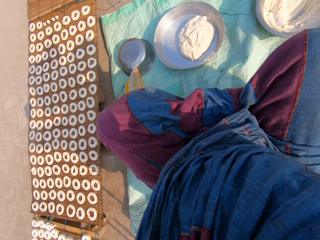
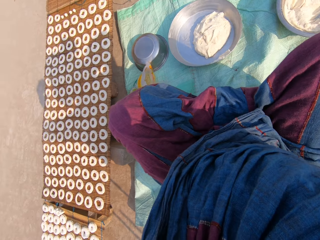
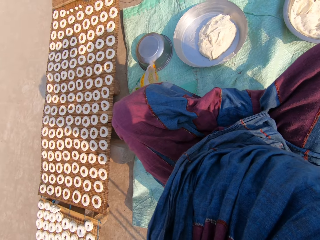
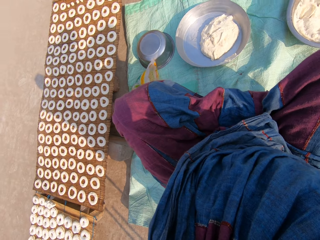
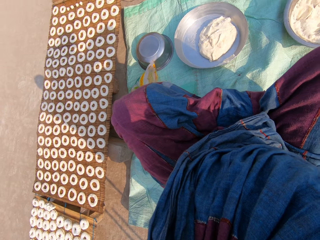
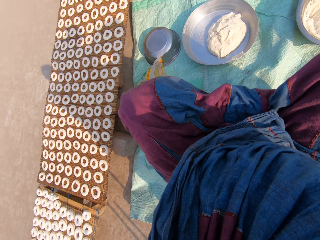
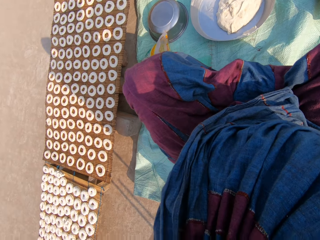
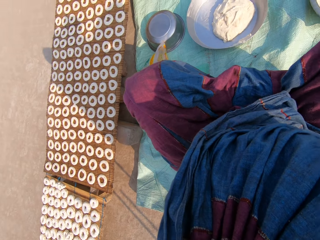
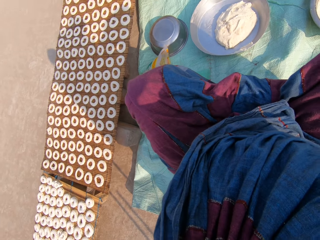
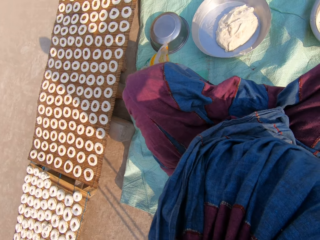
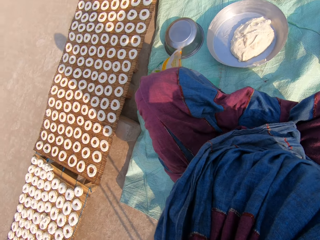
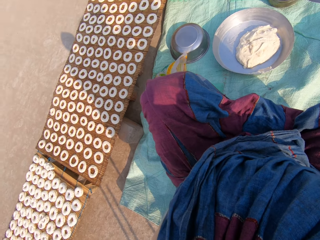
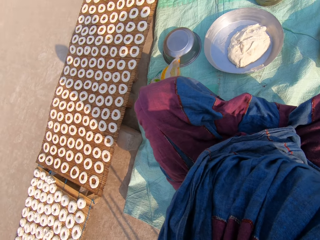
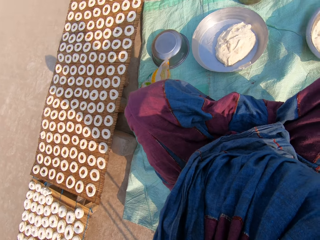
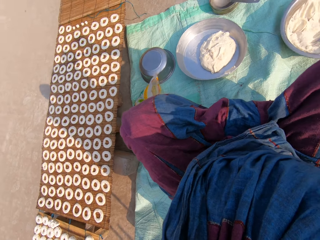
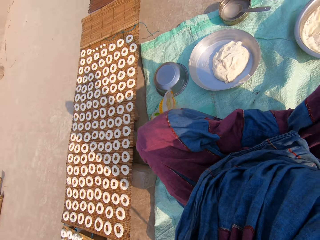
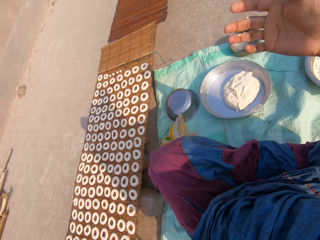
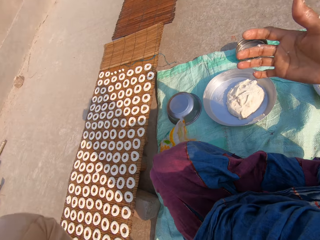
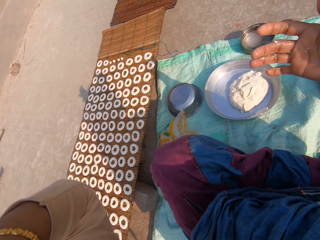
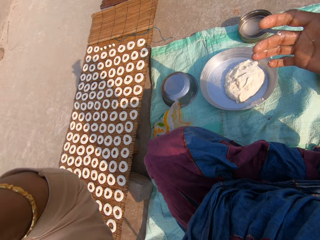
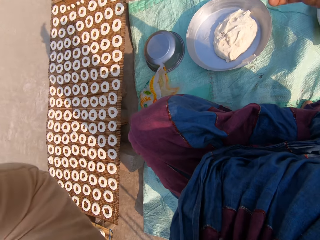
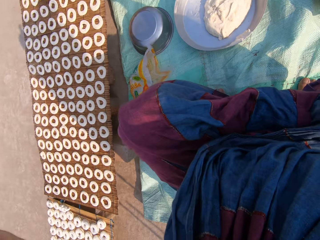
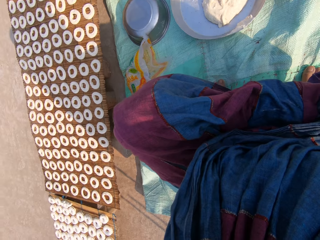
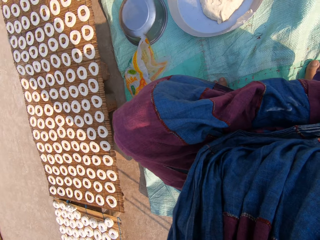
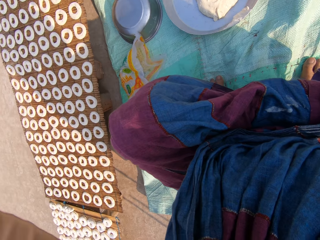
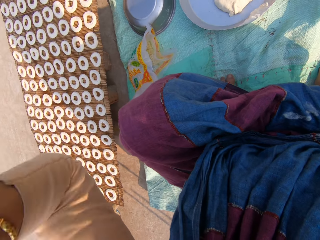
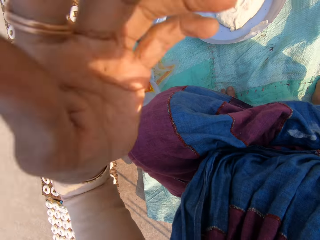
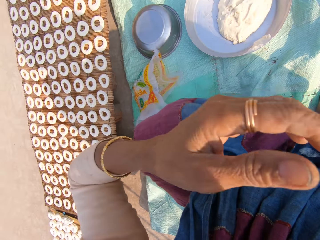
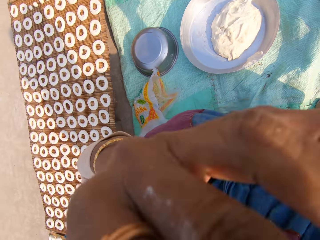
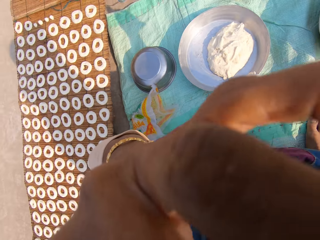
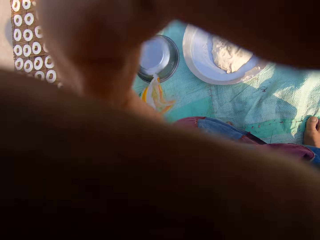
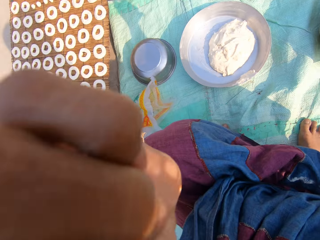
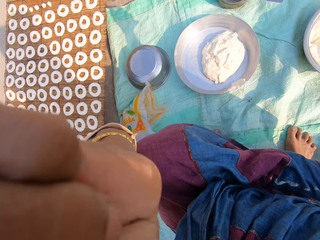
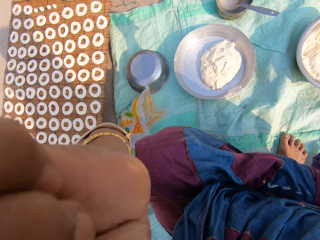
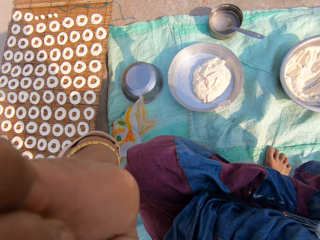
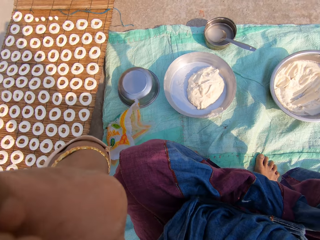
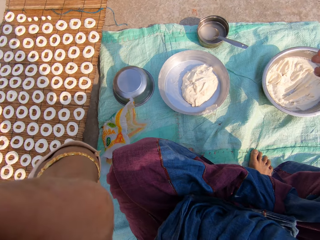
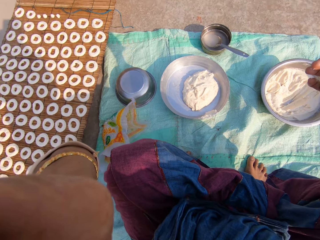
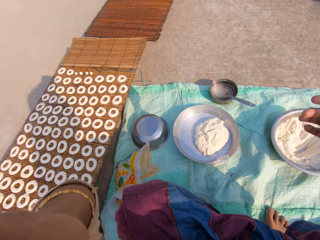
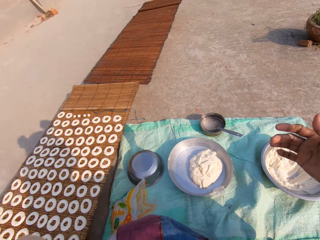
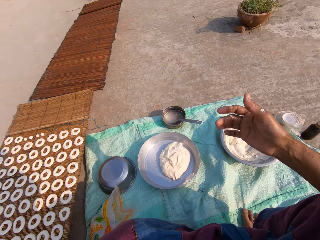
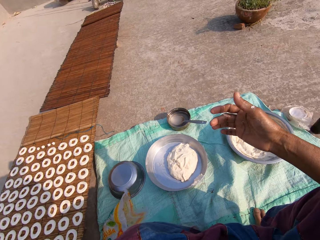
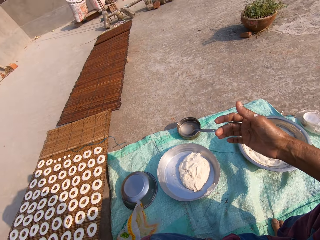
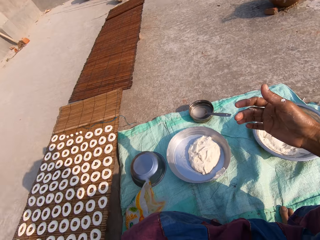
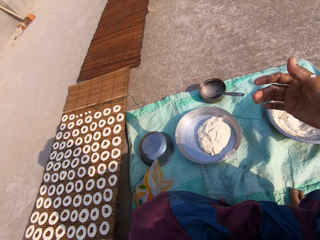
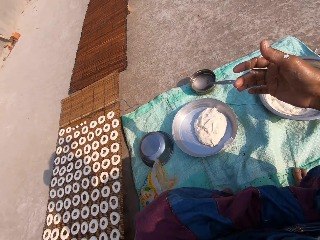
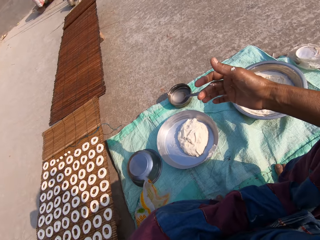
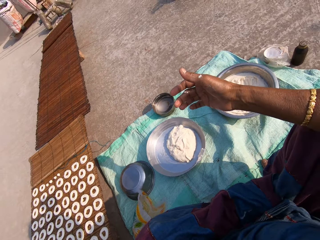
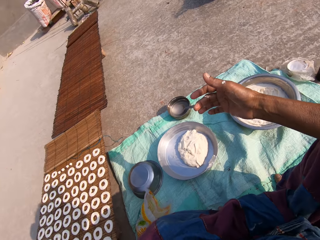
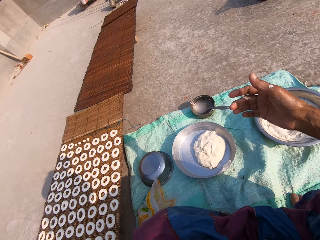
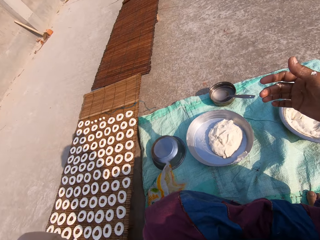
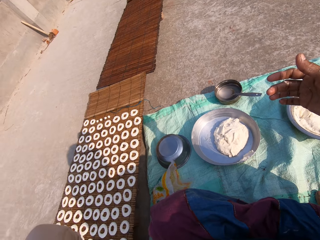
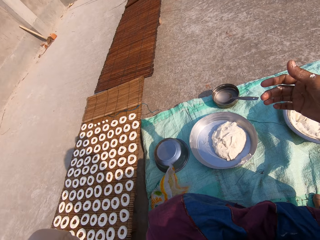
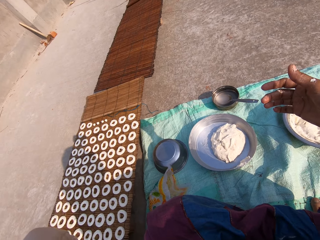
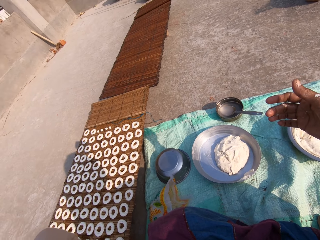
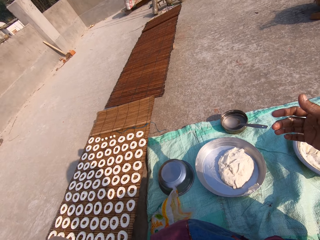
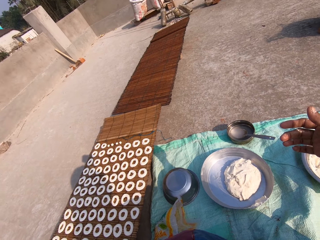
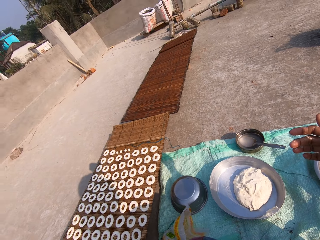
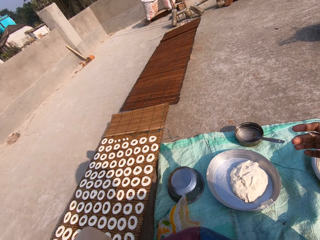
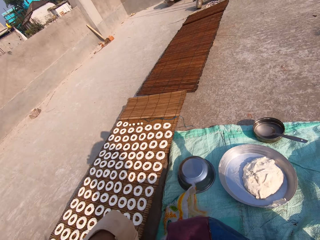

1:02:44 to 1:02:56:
The camera wearer looks at the hands. They look around. They hold something. They look around.

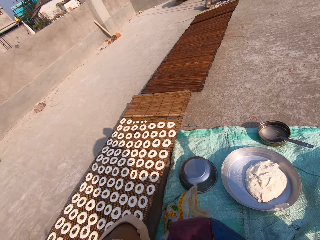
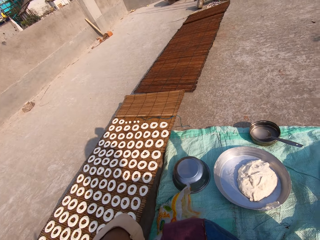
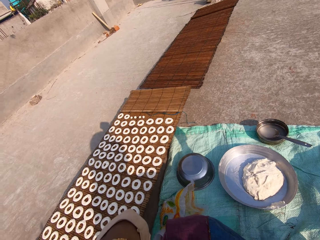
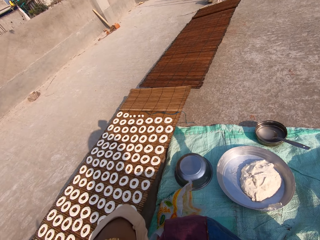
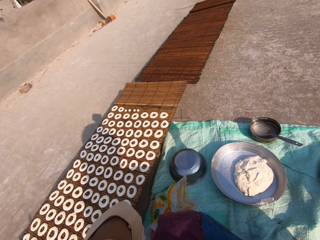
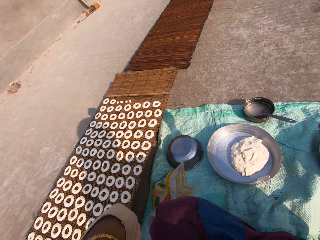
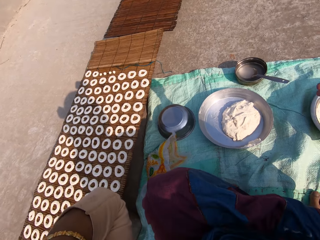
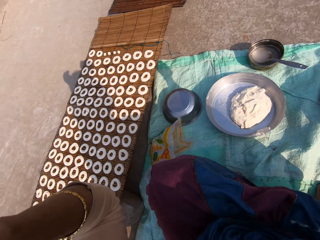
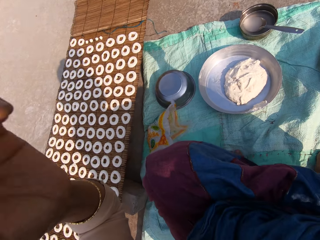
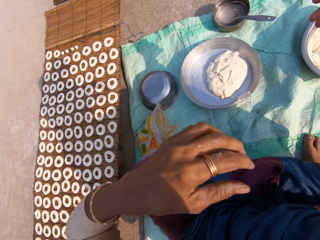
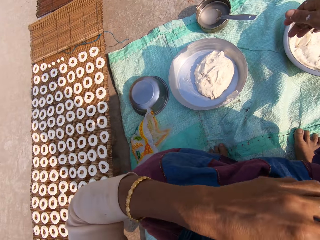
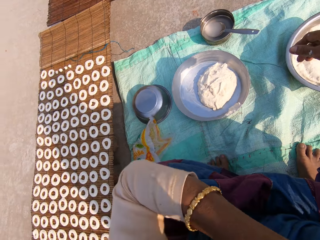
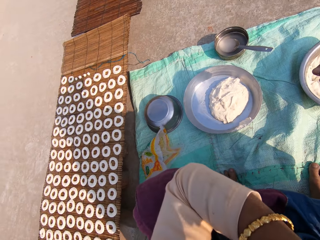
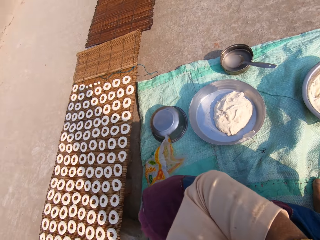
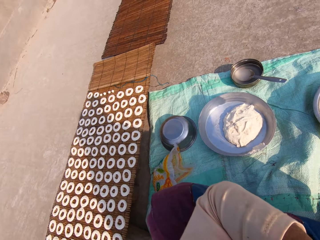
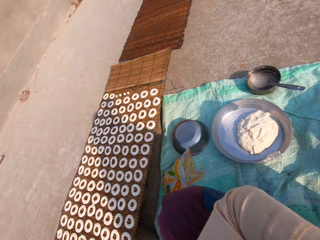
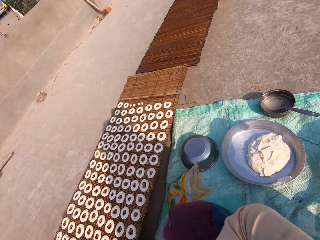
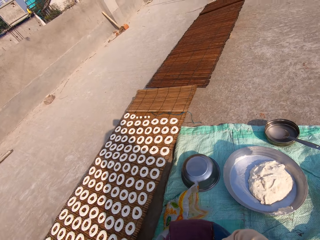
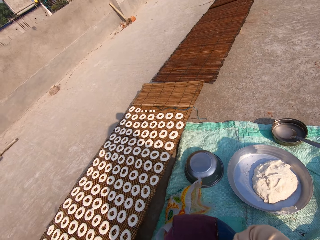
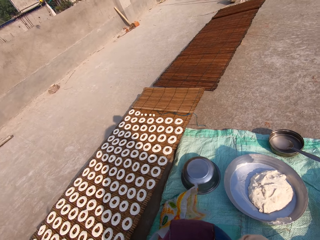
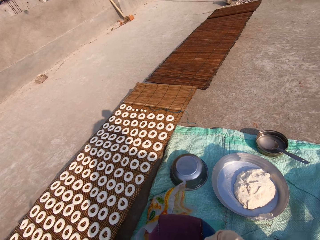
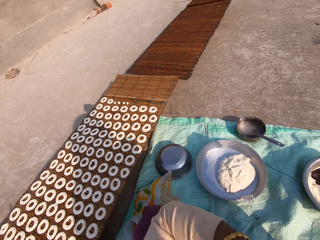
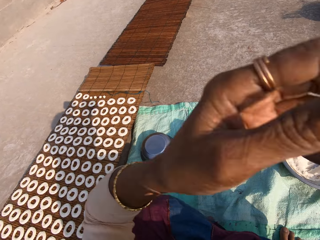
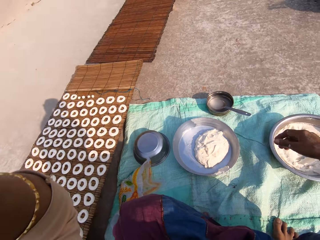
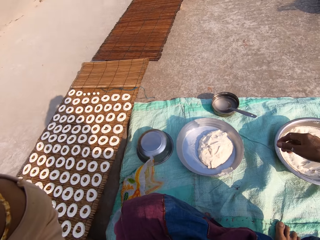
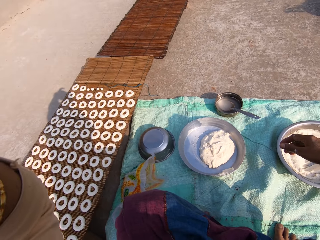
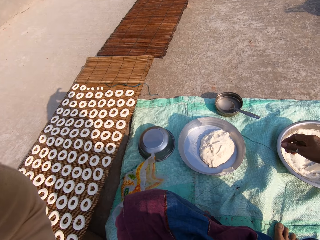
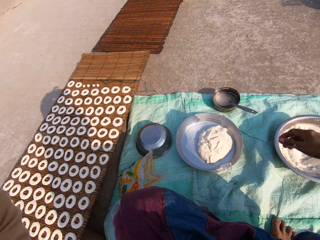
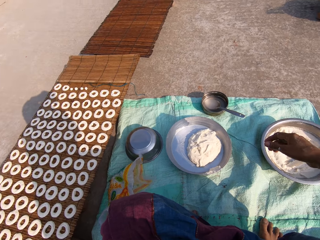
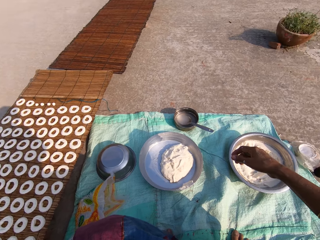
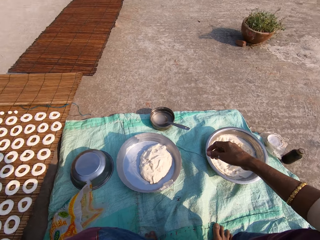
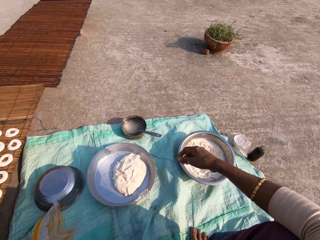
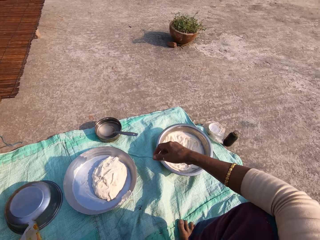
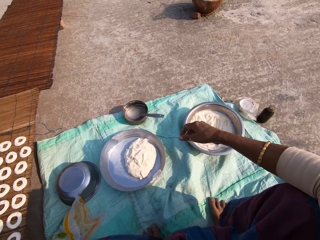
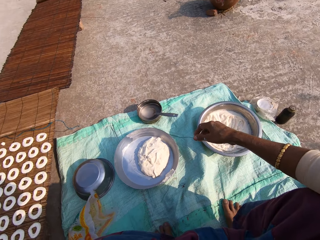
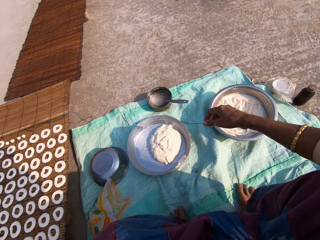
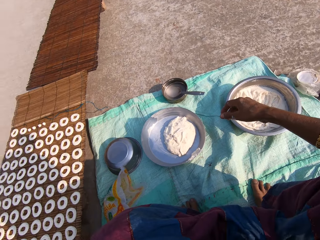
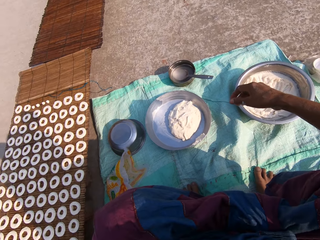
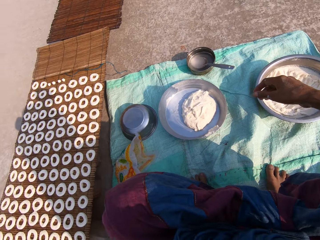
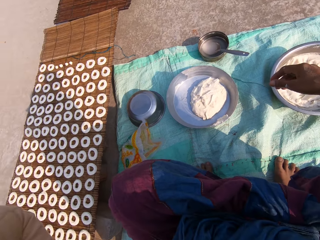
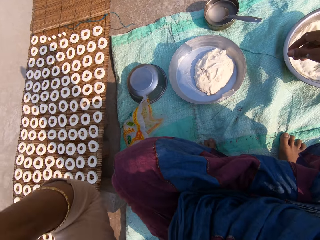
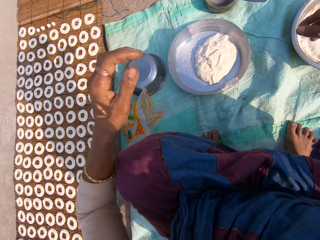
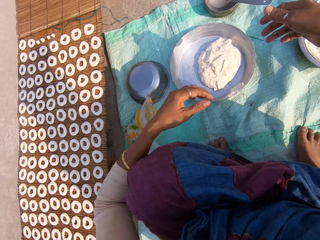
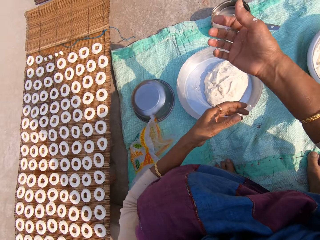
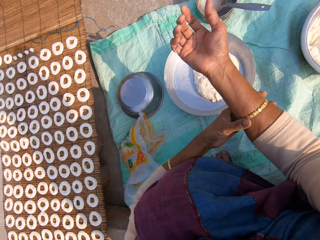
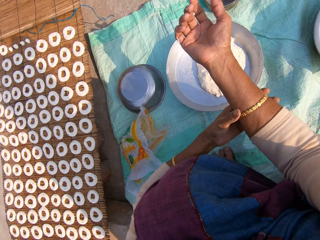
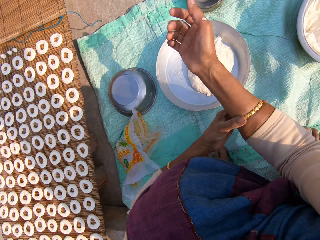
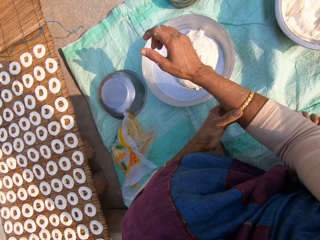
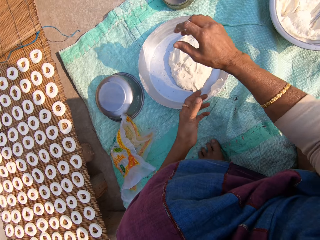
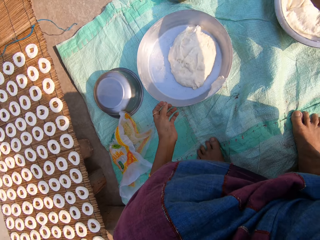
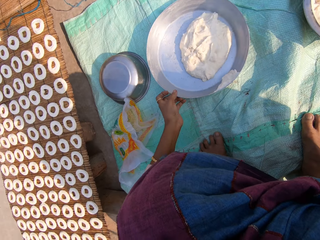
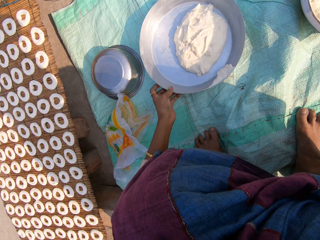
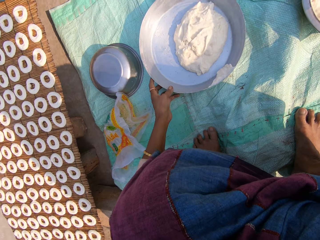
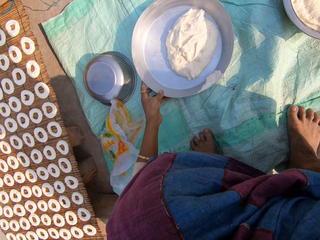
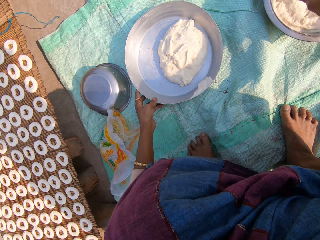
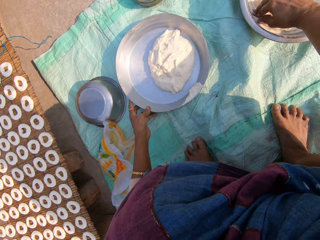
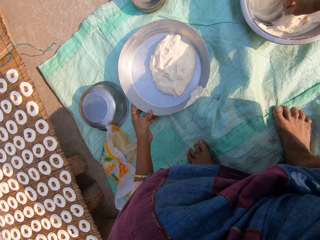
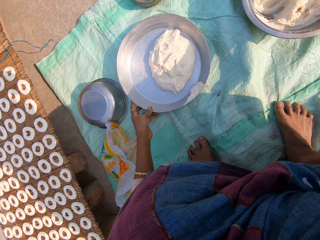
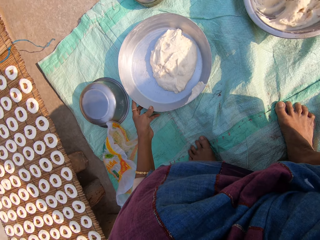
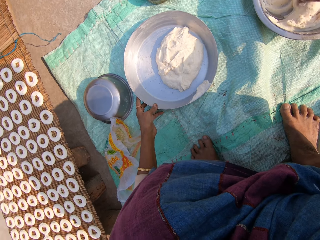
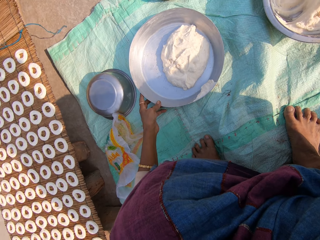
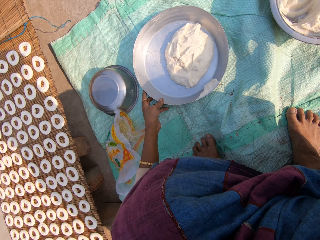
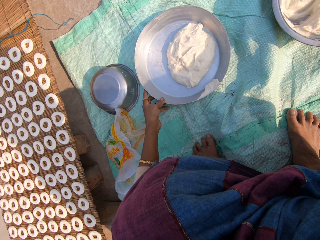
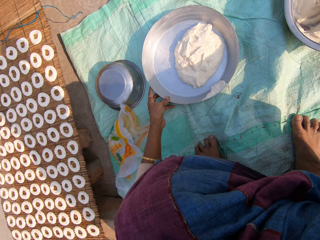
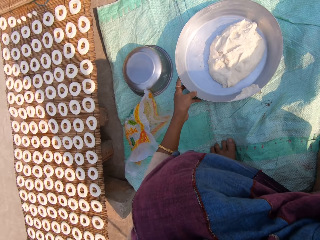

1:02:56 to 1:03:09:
The camera wearer moves her hand to something. She adjusts the camera. She adjusts her bangle on her right hand with her left hand. She holds a tray with her left hand. She kneads a dough in a bowl with her right hand. She holds the dough.
